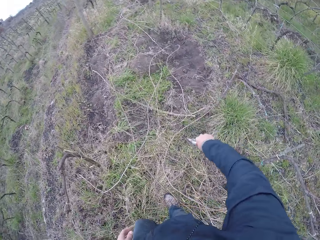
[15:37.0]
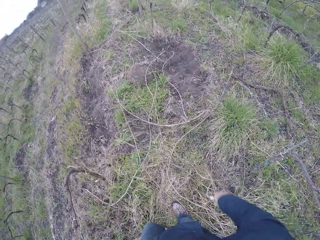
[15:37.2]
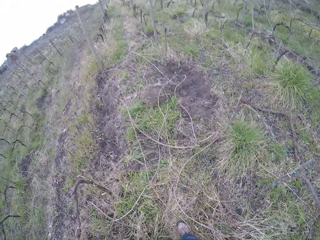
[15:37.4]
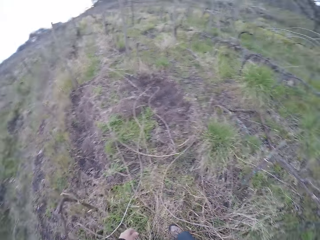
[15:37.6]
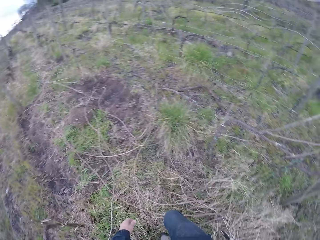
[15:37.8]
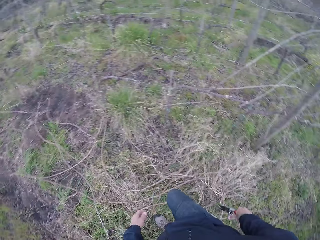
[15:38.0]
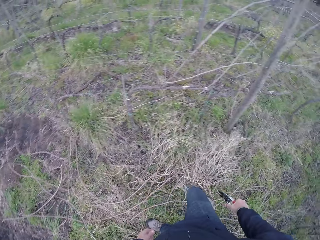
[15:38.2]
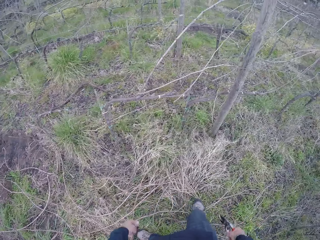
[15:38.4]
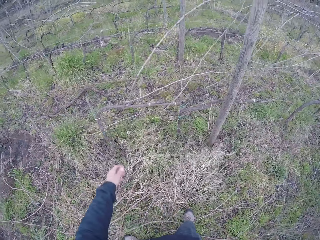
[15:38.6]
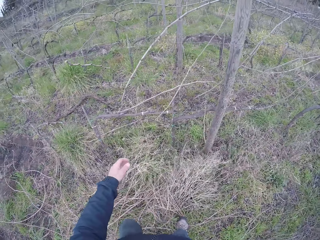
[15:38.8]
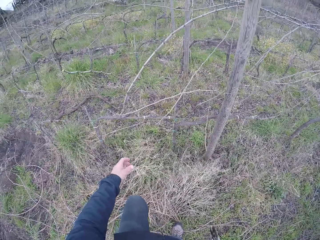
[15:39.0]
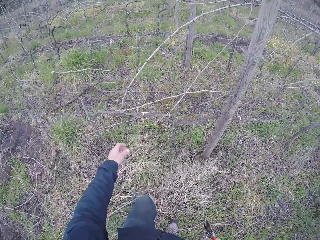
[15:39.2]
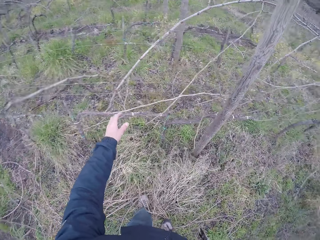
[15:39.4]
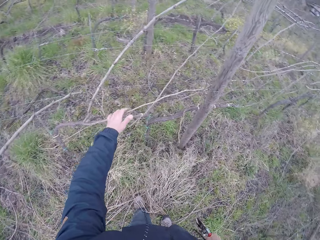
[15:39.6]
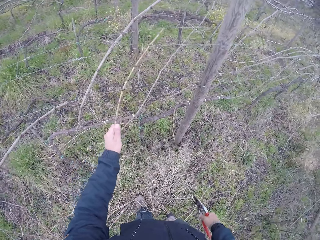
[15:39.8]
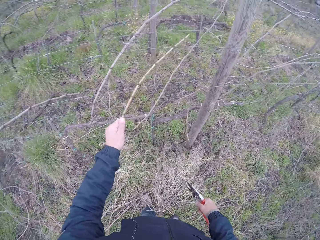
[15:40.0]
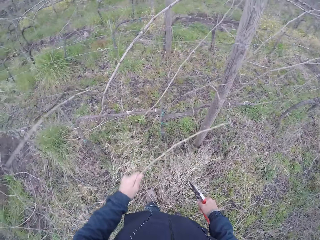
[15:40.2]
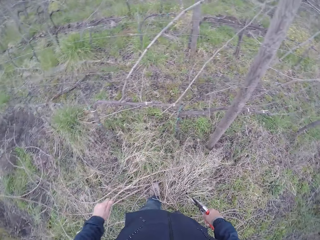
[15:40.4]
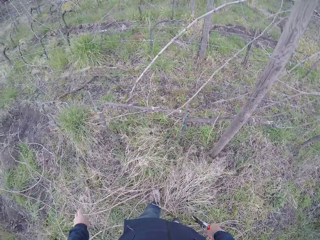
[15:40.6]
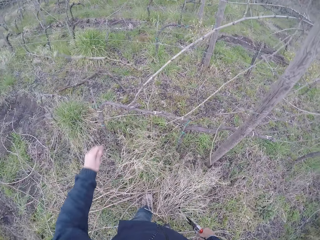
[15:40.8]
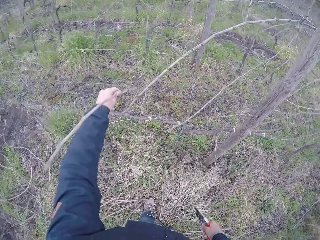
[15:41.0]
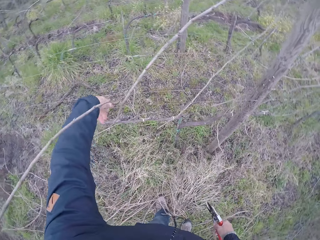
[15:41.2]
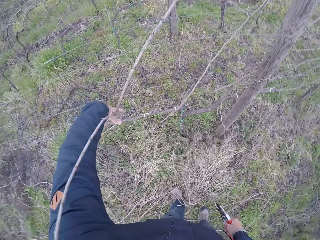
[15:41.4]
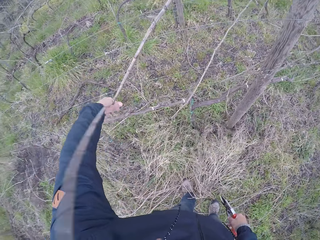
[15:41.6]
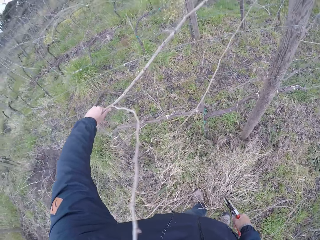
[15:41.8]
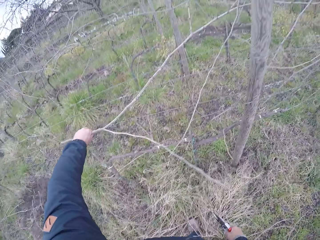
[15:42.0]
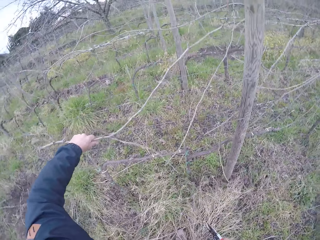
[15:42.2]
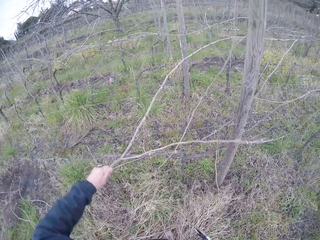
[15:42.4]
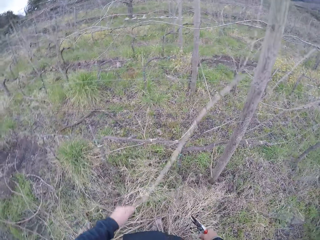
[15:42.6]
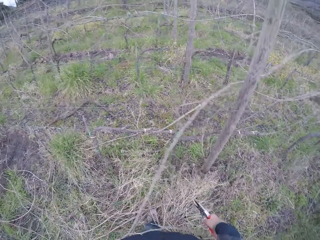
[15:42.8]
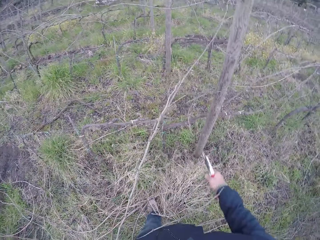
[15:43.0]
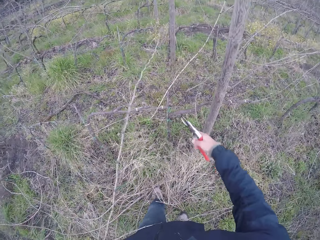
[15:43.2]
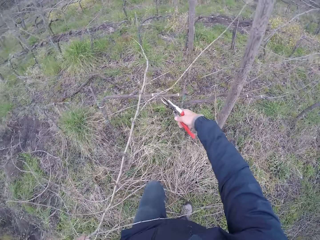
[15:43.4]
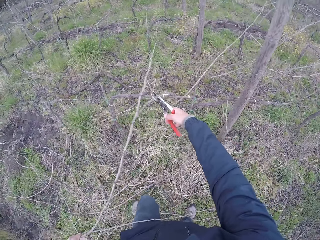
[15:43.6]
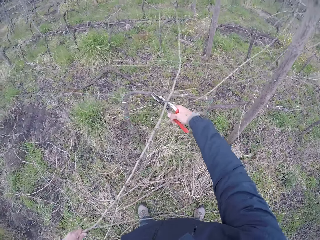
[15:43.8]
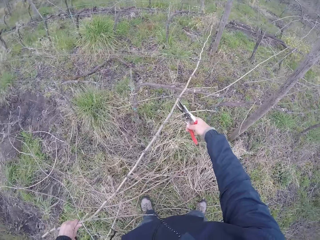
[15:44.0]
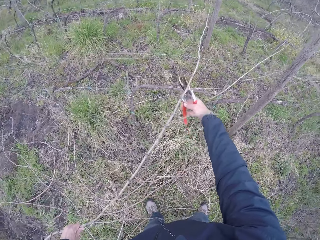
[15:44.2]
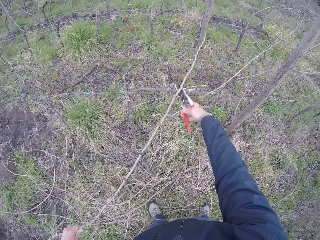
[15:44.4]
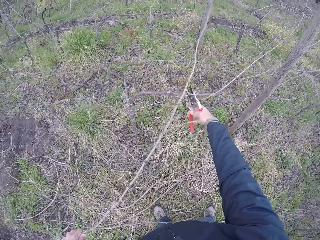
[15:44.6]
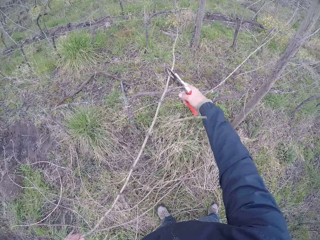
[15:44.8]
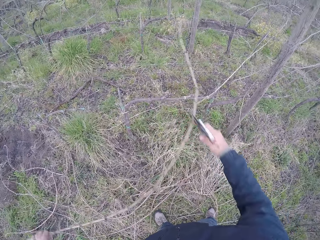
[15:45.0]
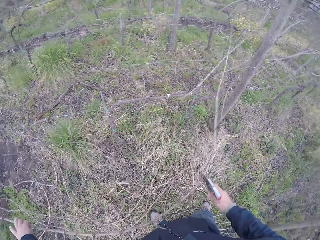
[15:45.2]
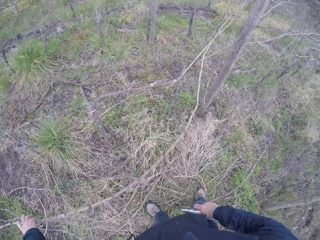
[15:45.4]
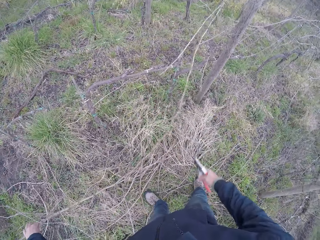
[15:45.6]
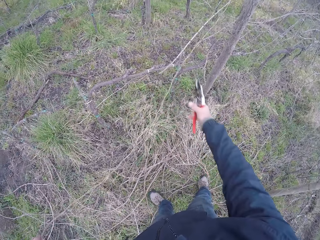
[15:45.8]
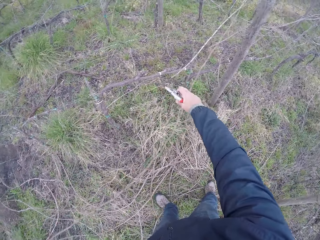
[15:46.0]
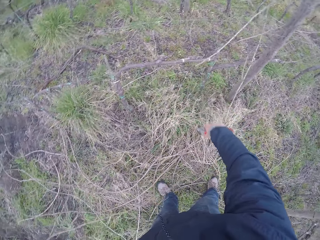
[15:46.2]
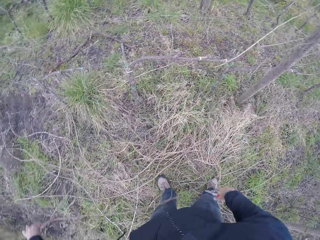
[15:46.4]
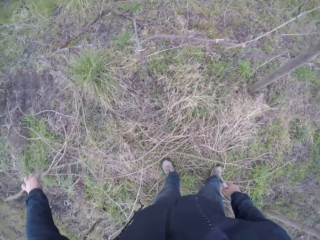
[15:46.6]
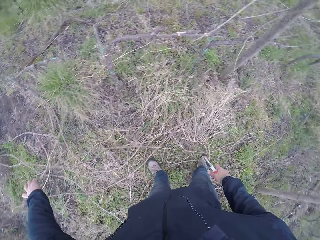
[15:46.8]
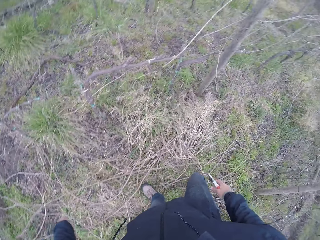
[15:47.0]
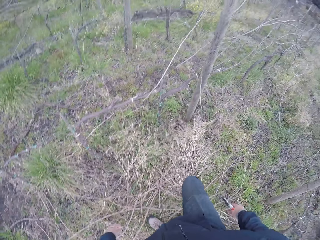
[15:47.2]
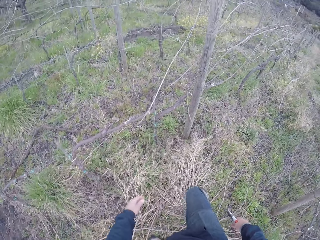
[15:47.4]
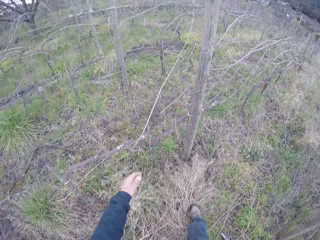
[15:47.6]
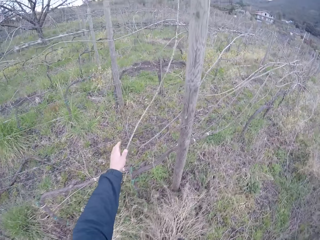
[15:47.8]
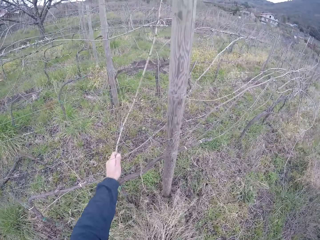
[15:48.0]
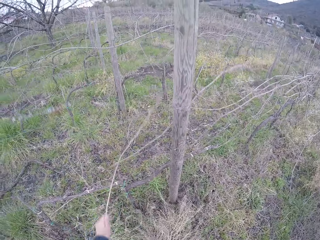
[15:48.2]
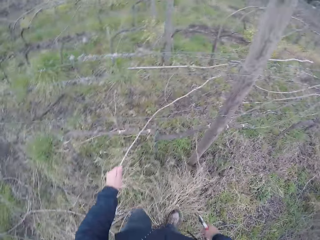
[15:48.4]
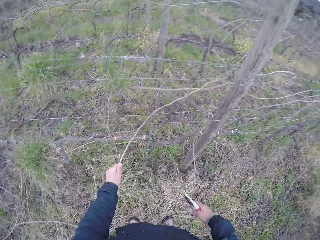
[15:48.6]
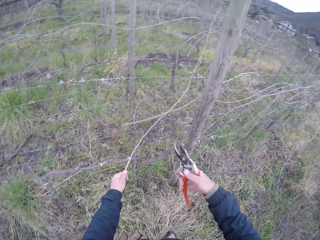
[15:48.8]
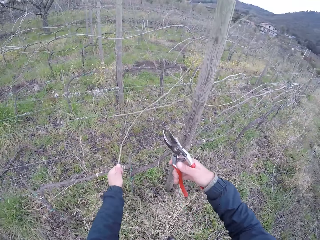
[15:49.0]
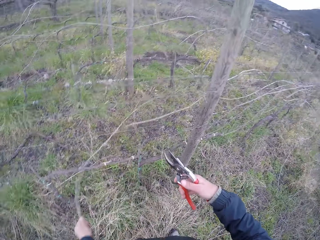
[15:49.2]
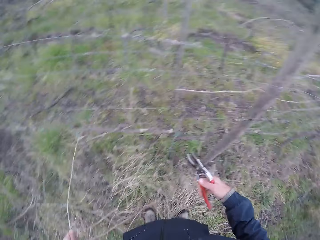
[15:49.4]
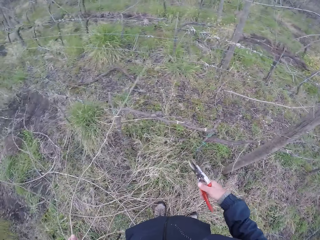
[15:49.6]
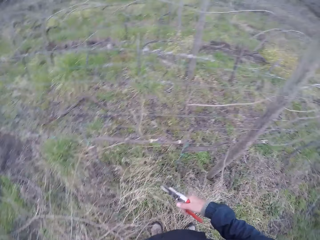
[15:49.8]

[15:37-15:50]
The camera wearer cuts the twig or branch with the plier in his right hand. He places a branch on the ground. He walks around the area. He pulls a twig from the barbed wire with his left hand. He breaks a branch on a tree. He drops the twig in his left hand on the ground. He pulls a twig from the barbed wire with his left hand. He cuts the twig with the plier in his right hand. He pulls the twig from the barbed wire with both hands. He drops the twig in his left hand on the ground. He pulls a twig from the barbed wire with his left hand. He places a branch on the ground.

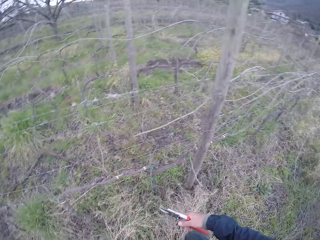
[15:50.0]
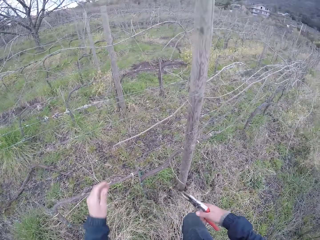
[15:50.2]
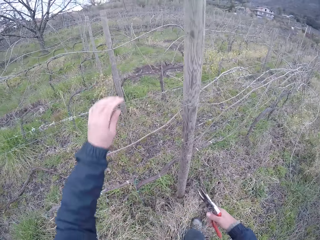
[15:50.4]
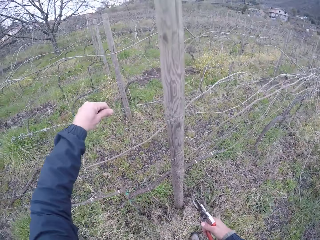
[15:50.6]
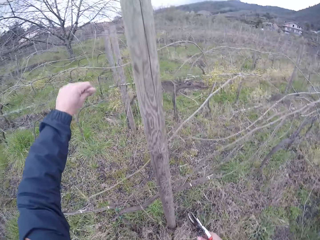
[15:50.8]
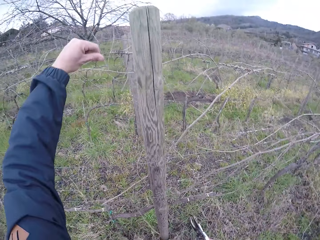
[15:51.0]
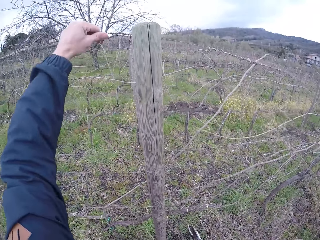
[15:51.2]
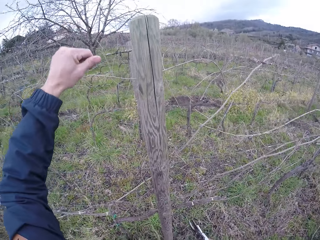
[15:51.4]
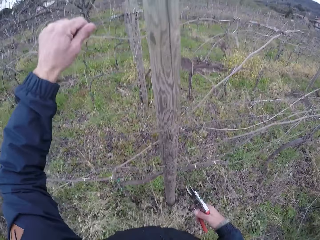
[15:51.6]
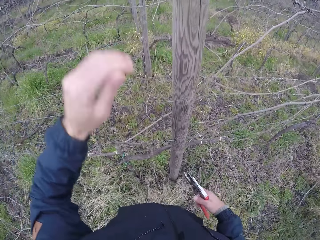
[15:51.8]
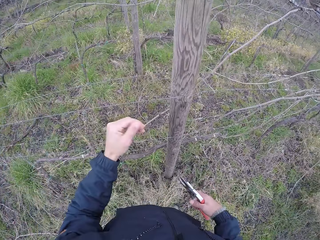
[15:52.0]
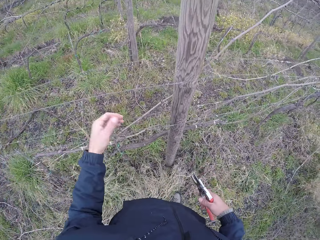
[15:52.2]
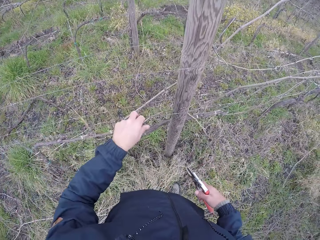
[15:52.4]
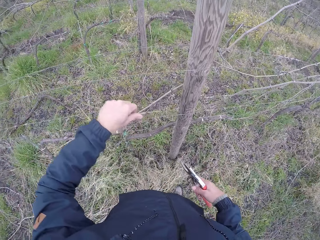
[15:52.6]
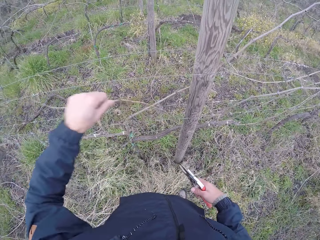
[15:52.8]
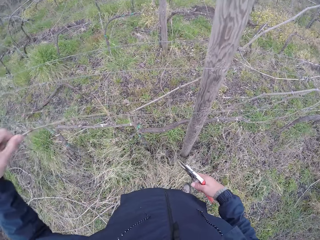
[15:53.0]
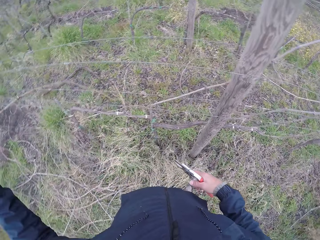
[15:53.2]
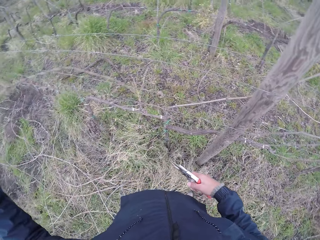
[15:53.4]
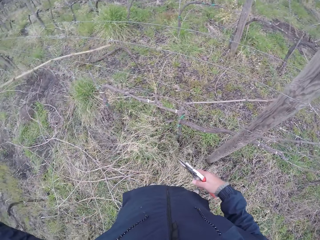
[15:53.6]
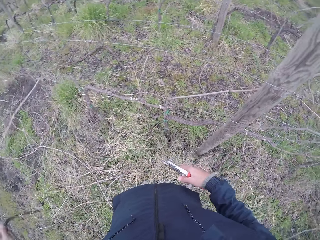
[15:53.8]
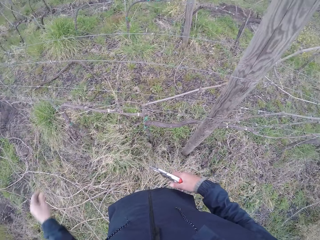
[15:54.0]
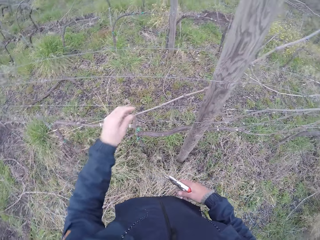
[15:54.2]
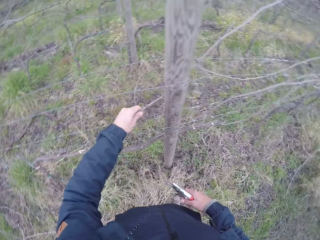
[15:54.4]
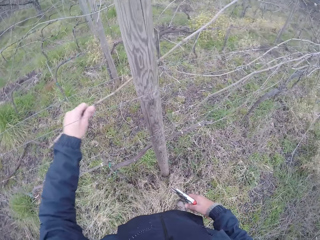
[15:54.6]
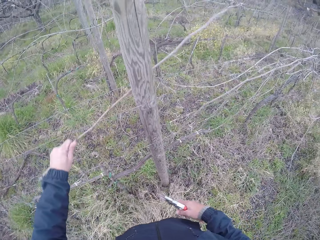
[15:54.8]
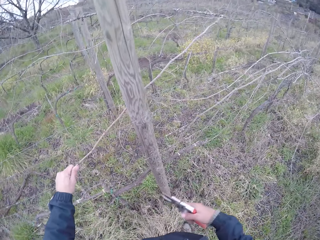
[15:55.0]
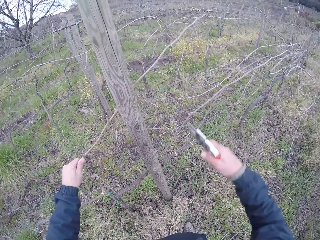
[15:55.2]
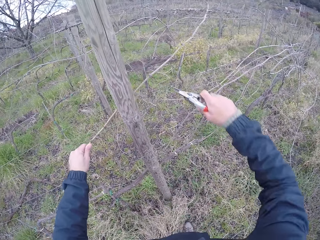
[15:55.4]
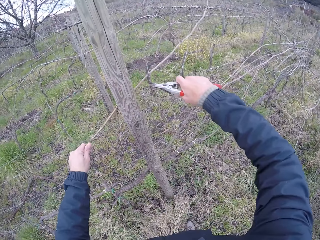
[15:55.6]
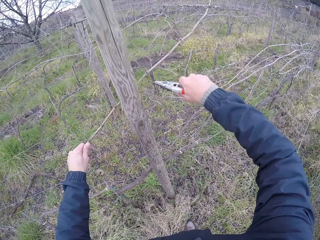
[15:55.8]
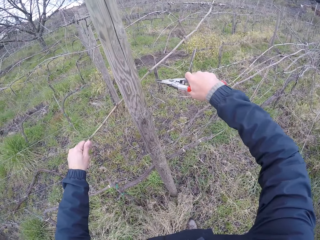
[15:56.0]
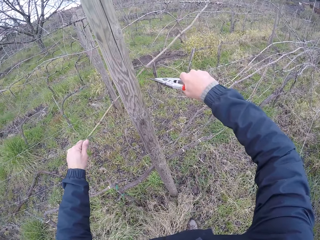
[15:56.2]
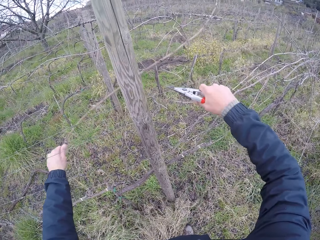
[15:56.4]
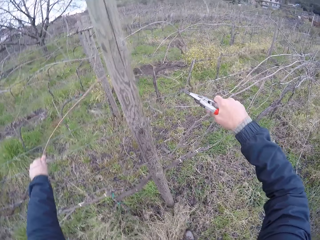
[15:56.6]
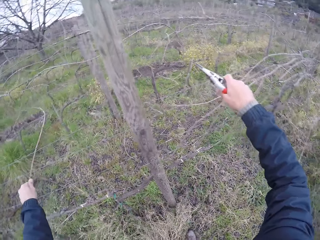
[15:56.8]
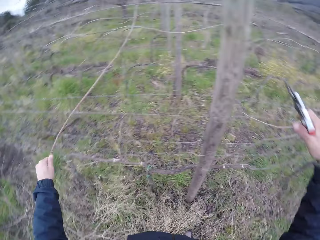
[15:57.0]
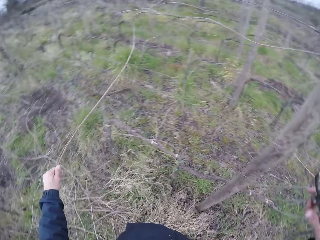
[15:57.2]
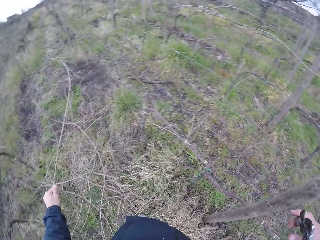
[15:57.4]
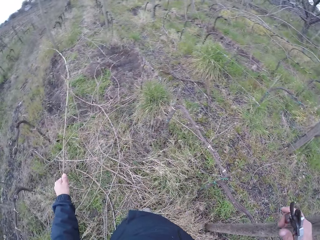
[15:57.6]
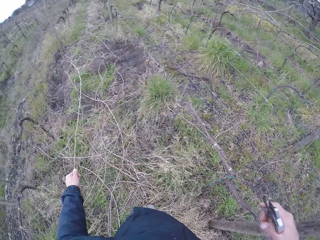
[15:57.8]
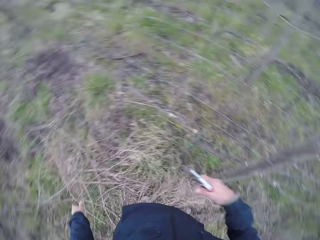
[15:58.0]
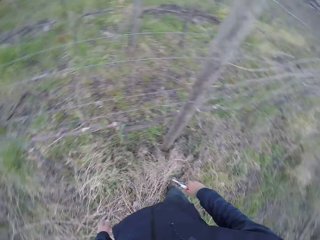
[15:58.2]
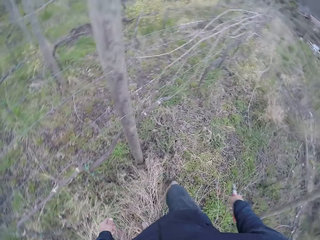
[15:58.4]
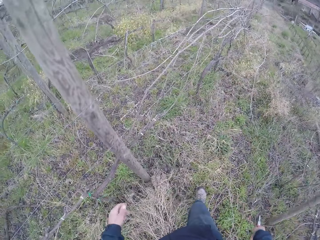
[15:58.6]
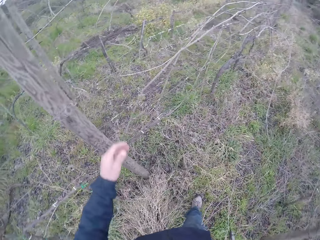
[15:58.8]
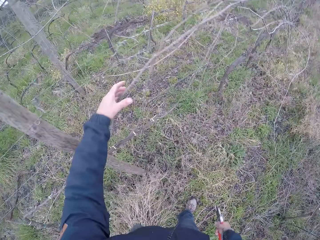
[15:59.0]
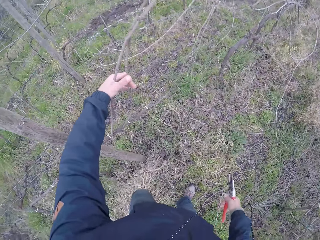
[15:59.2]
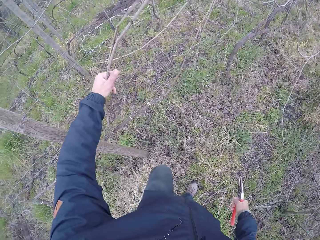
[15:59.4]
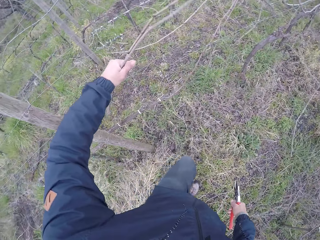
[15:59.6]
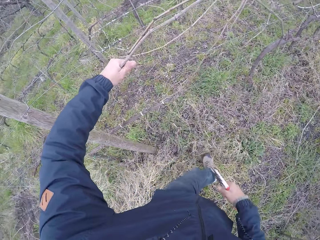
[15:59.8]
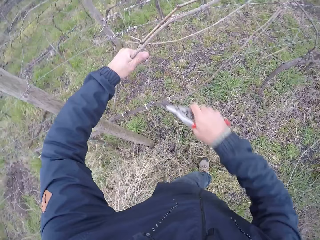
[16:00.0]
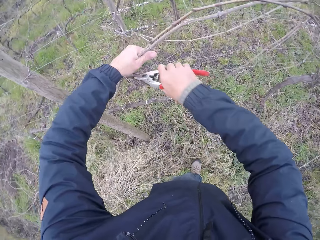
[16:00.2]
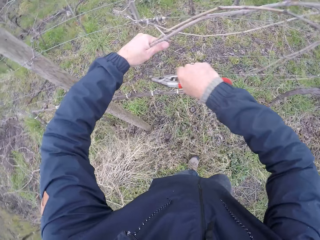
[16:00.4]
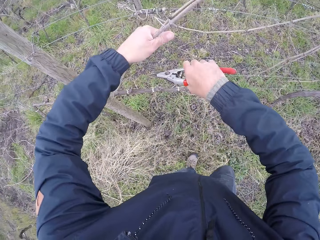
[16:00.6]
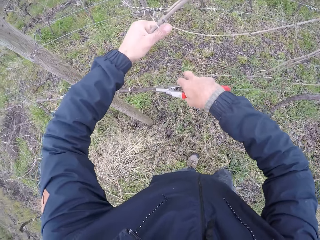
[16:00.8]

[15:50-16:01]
The camera wearer raises the barbed wire or fence with his left hand. He hangs the barbed wire in his left hand on a pole. He pulls a twig or branch from the barbed wire with his left hand. He places a branch on the ground. He pulls a twig from the barbed wire with his left hand again. He cuts the twig with the plier or shear in his right hand. He drops the twig in his left hand on the ground. He pulls a twig from the barbed wire with his left hand. He touches a branch on the fence and trims a branch on the fence with the shear.
